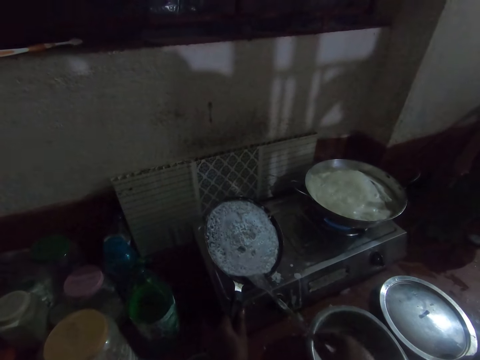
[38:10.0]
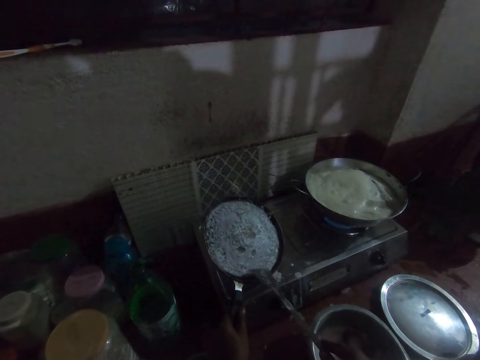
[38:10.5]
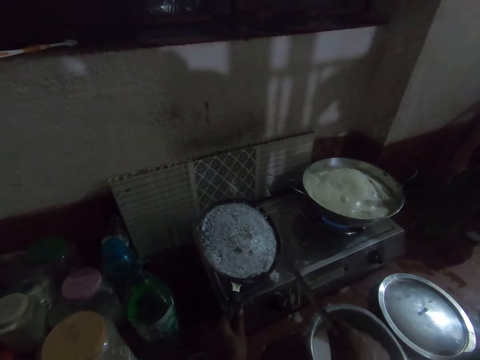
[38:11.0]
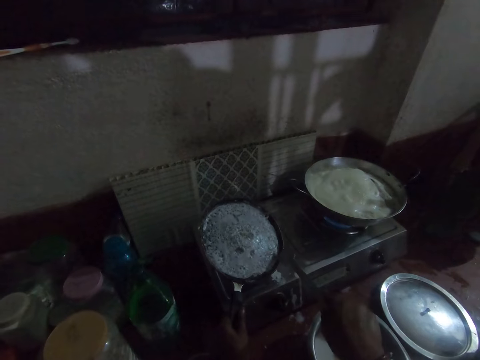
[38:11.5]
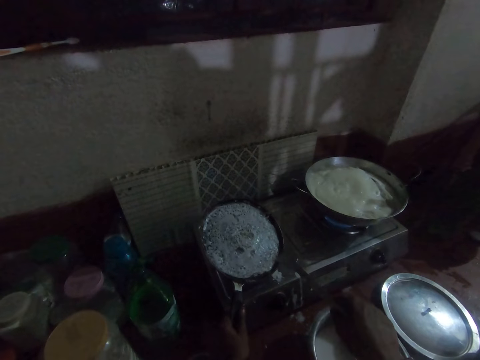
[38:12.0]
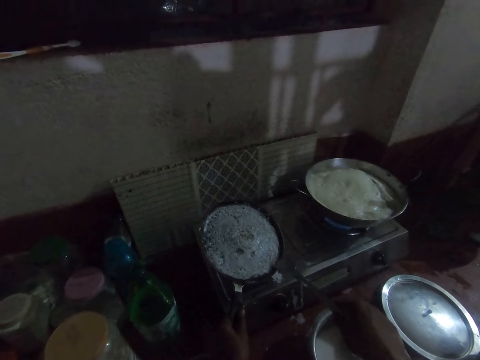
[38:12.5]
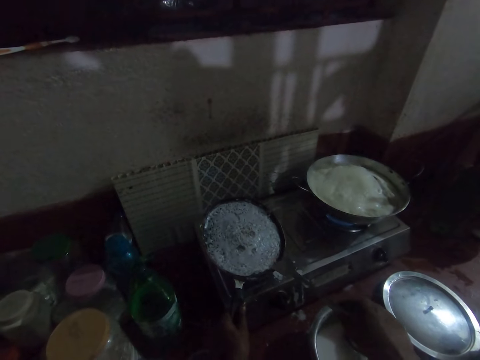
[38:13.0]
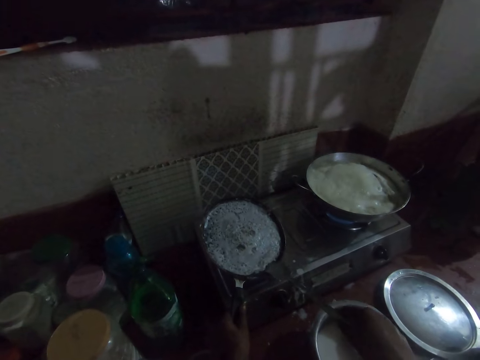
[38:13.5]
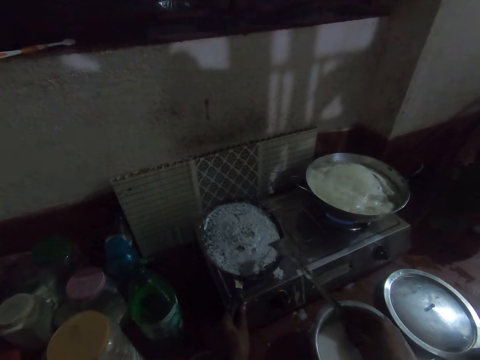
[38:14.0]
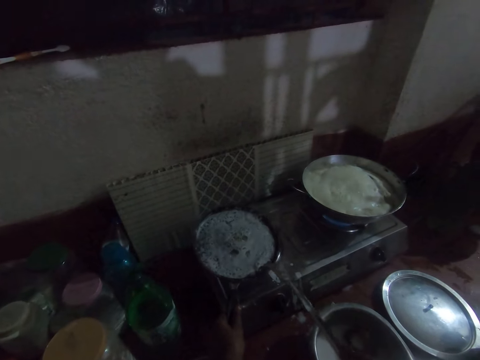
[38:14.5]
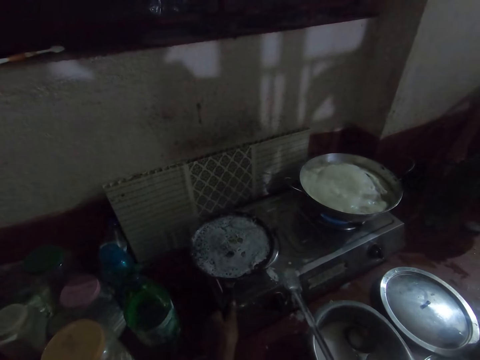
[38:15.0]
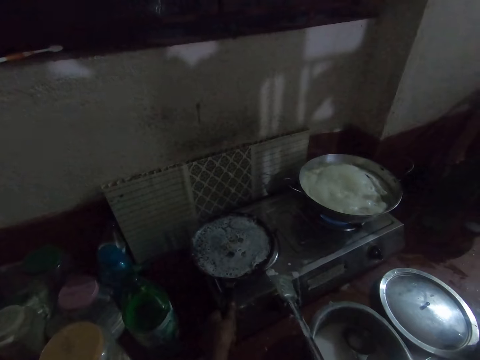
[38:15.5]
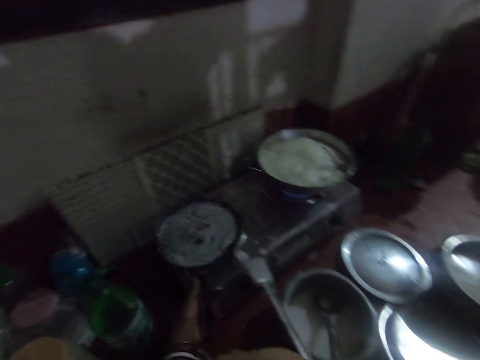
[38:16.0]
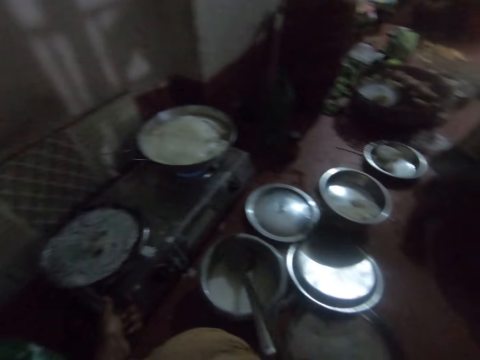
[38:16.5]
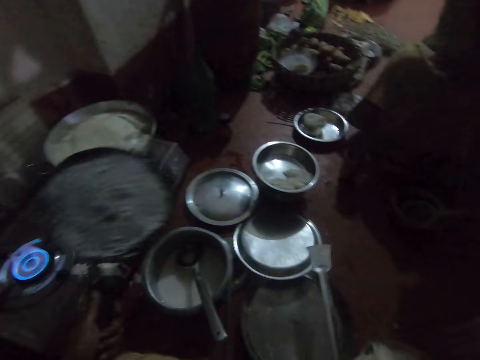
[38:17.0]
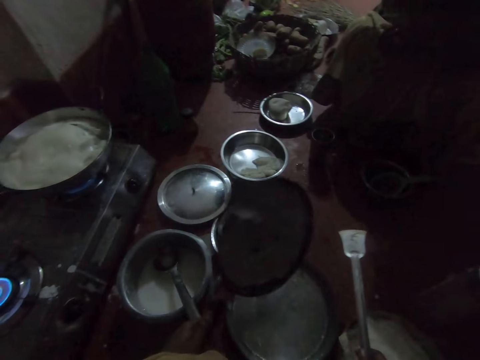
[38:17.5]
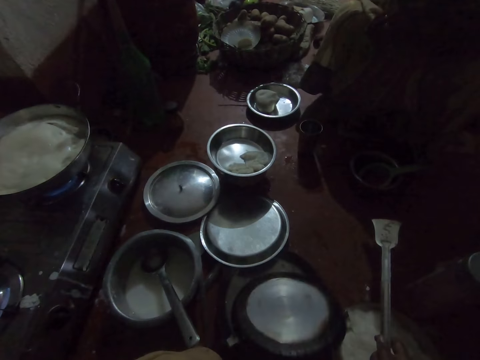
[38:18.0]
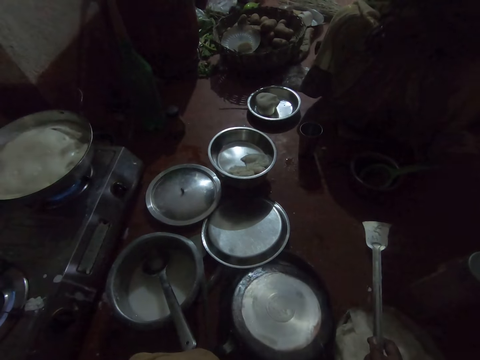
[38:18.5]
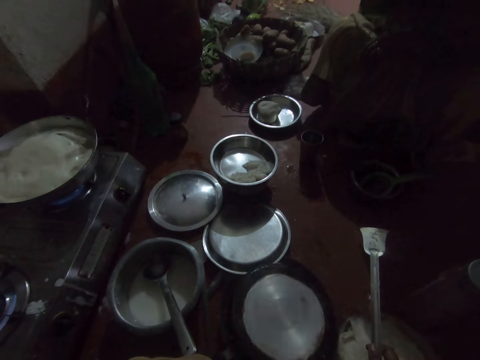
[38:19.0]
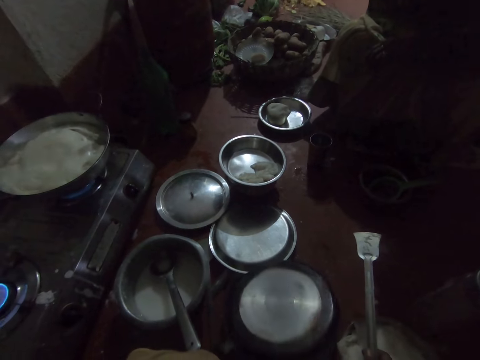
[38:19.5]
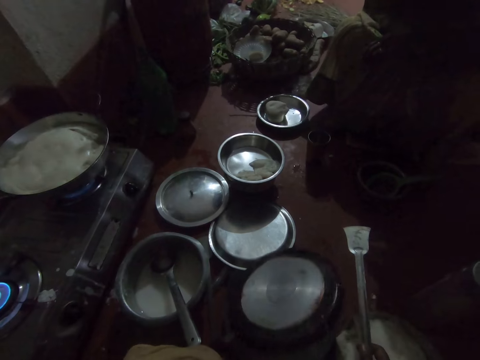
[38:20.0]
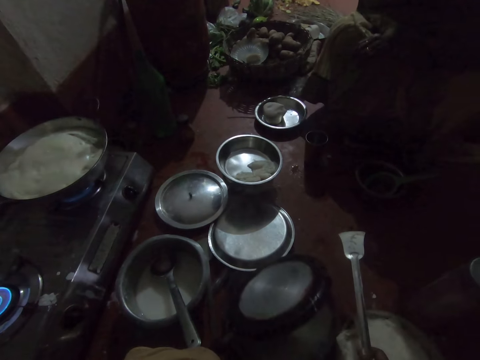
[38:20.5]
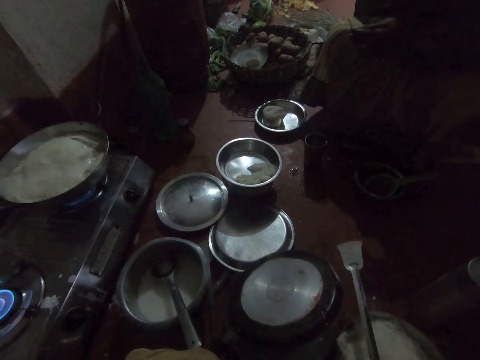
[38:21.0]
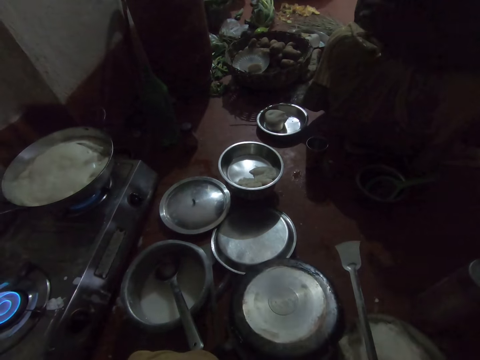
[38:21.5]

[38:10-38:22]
The camera wearer drops the frypan or pan on the stove. She removes the flatbread on the pan. She picks the frypan from the stove with her left hand. She turns the pancake into the stainless pan.

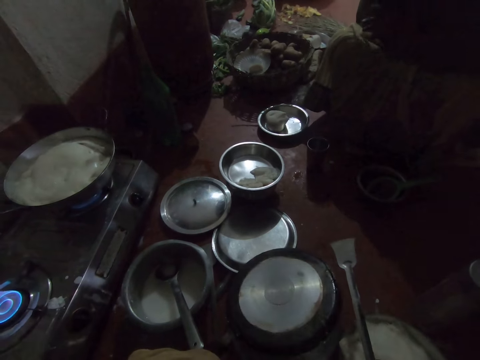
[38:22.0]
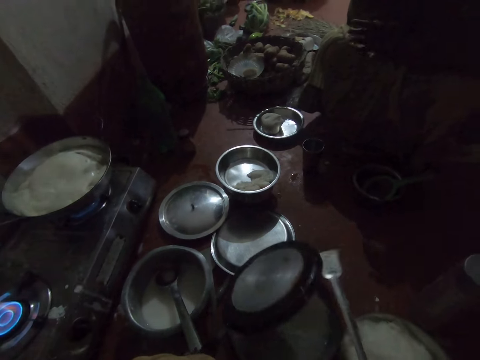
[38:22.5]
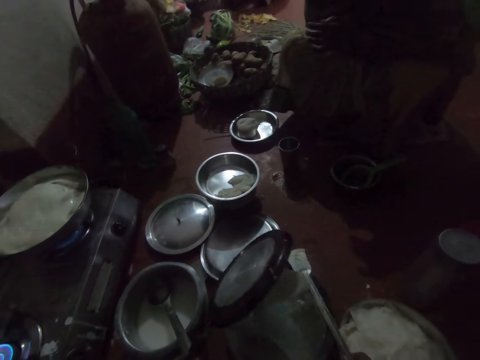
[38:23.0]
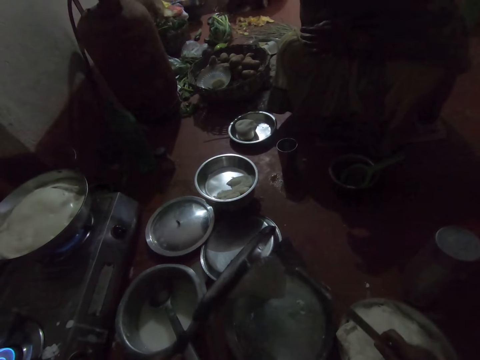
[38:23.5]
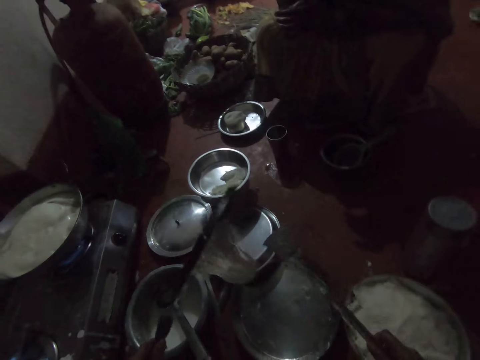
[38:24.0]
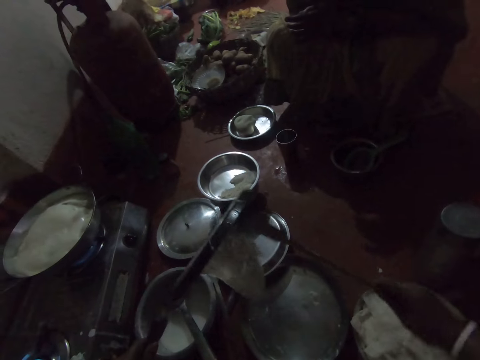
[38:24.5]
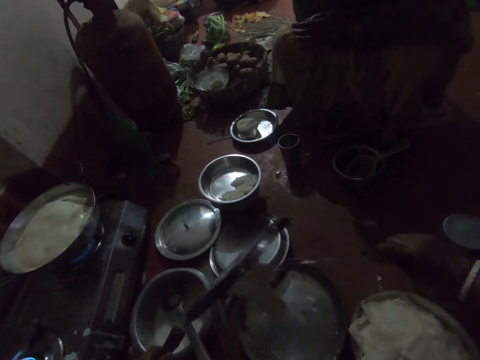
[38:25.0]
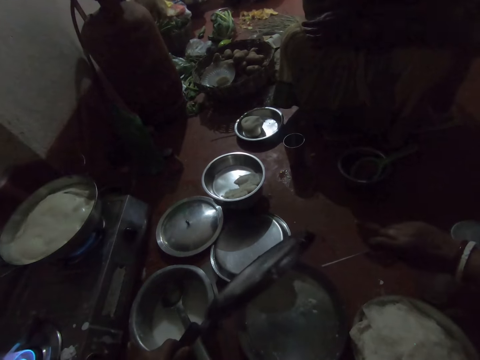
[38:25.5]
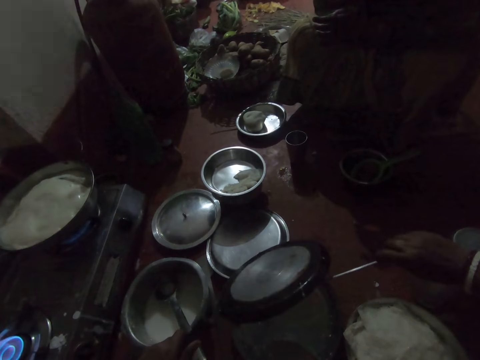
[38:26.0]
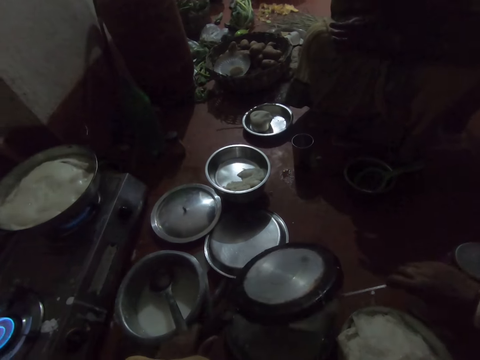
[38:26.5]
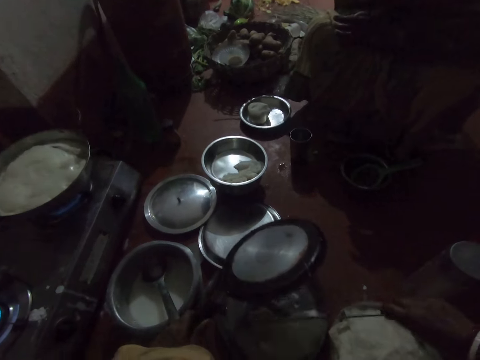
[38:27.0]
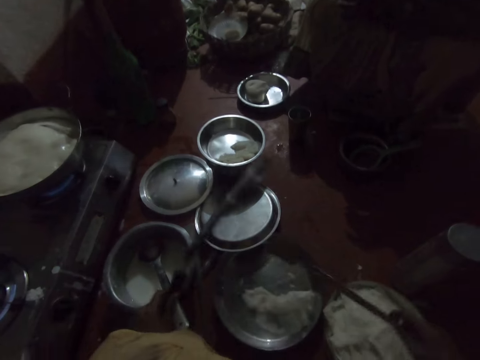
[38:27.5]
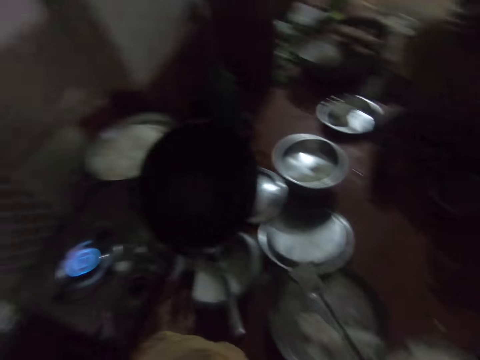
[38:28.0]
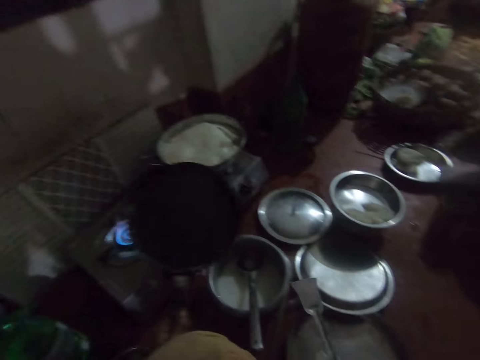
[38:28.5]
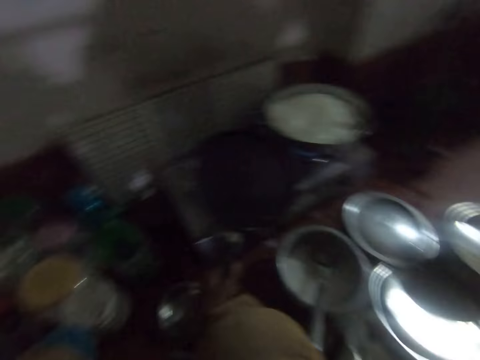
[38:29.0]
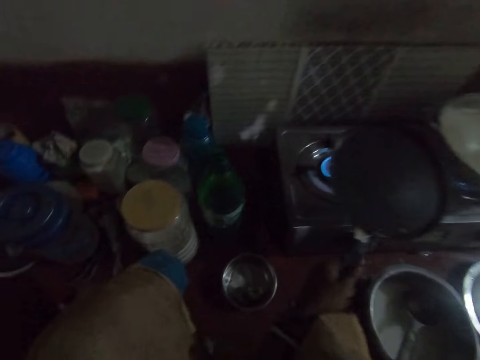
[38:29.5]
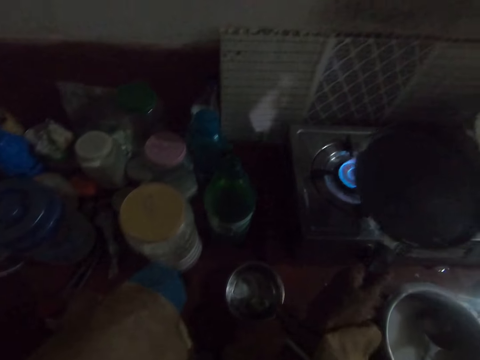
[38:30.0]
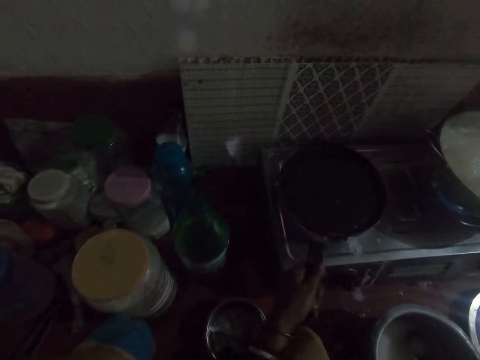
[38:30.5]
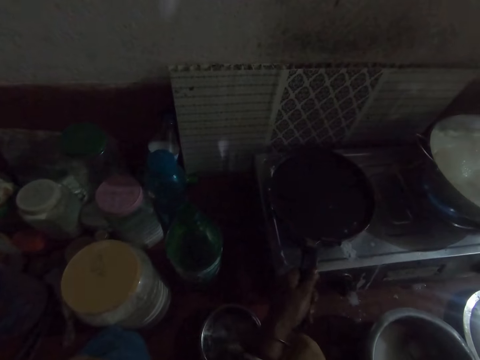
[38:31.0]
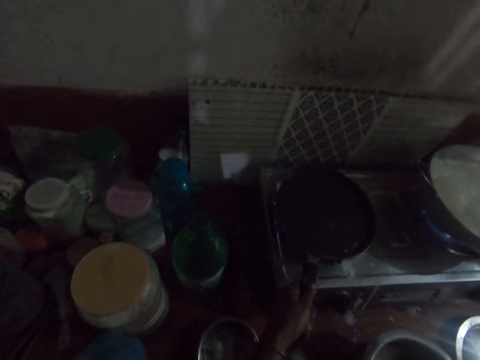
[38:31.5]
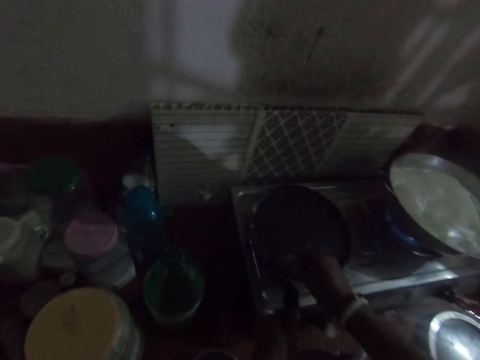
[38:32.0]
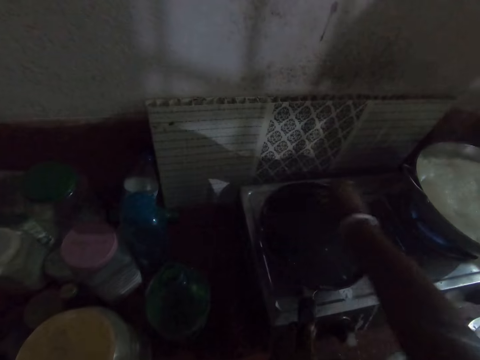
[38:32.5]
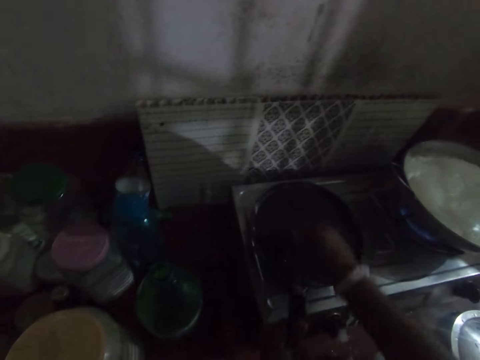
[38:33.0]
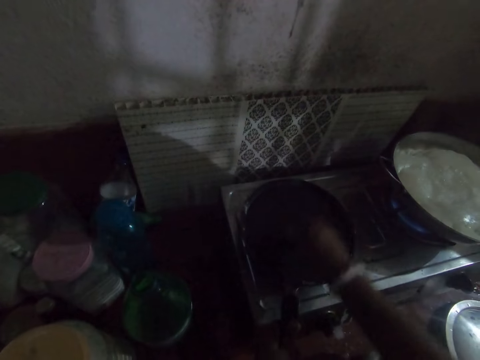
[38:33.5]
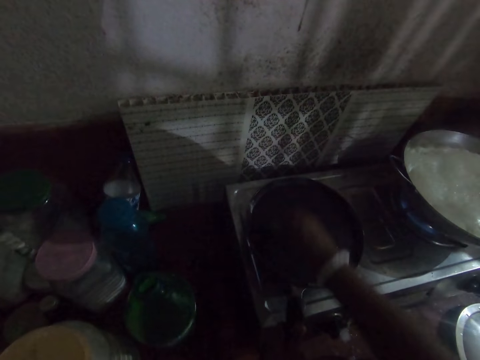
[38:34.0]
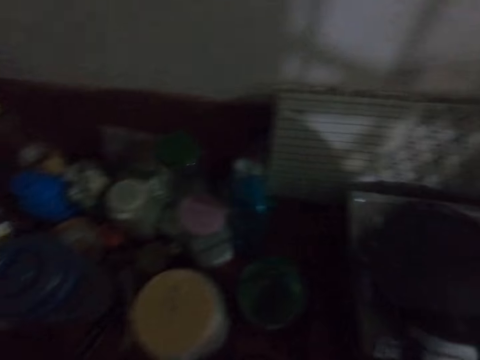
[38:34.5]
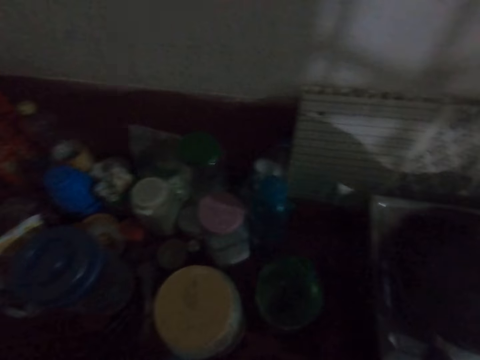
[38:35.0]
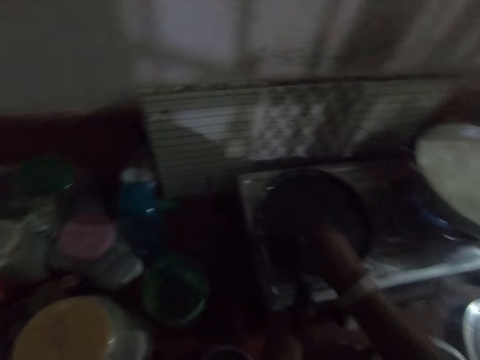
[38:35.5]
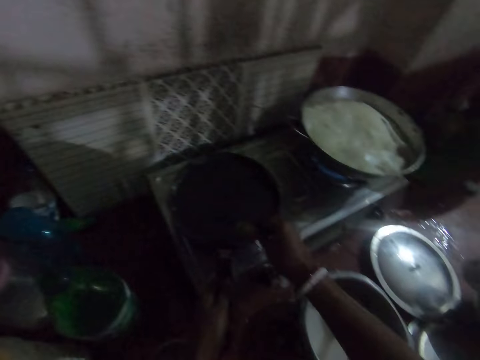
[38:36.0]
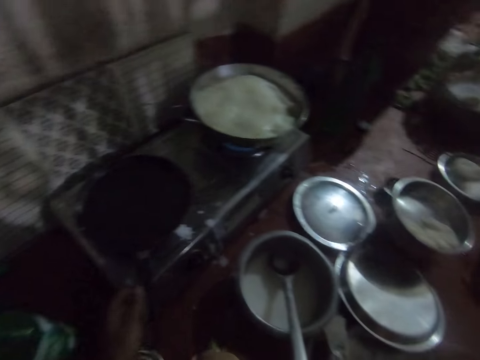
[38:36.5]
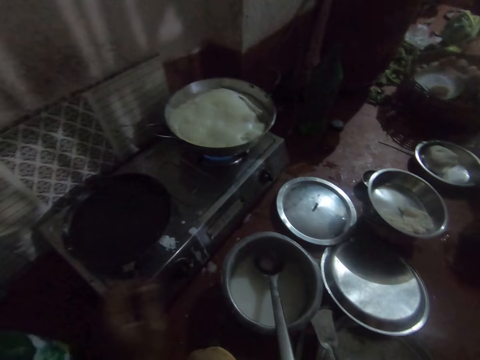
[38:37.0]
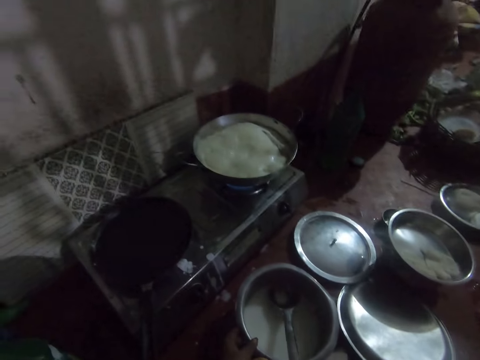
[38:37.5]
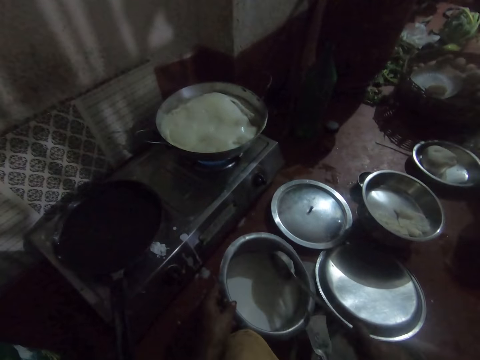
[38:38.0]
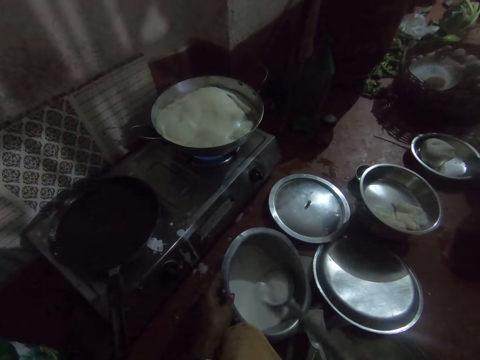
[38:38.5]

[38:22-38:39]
The camera wearer removes the flatbread with the spatula. She scrapes the frypan with the spatula. She drops the spatula on a pan. She picks the cooking fat. She places the frypan on the stove. She spreads oil with a spoon in the frypan with her right hand. She holds the pot and mixes the pancake mixture with the spoon with her right hand.
